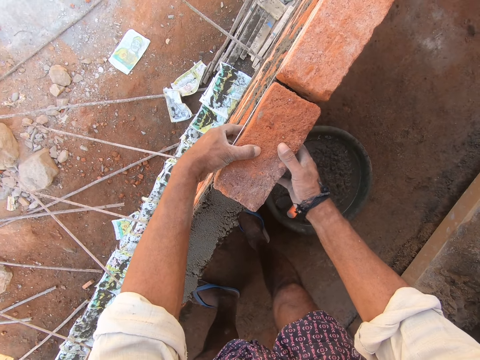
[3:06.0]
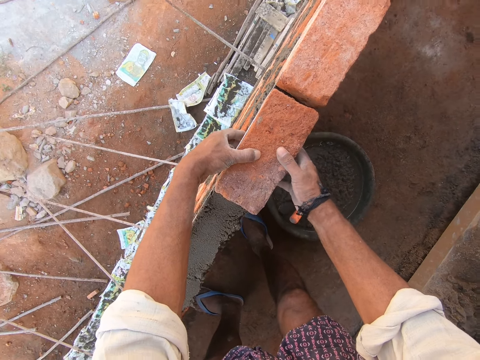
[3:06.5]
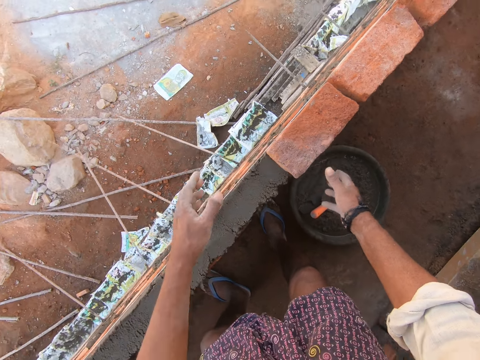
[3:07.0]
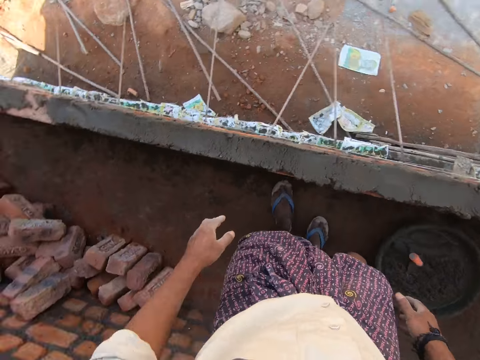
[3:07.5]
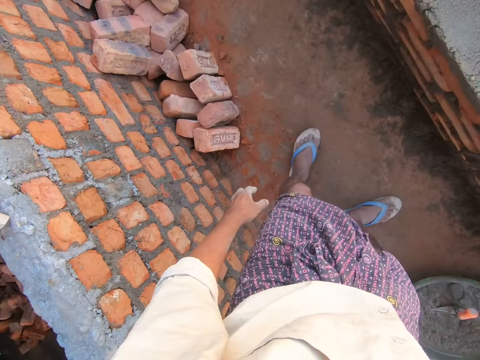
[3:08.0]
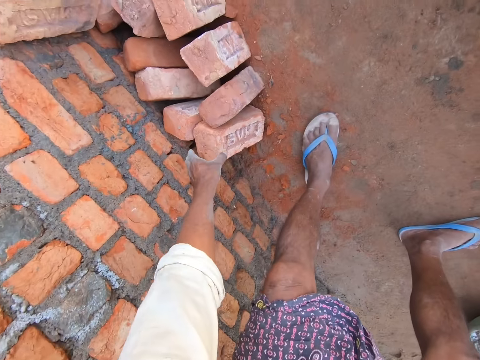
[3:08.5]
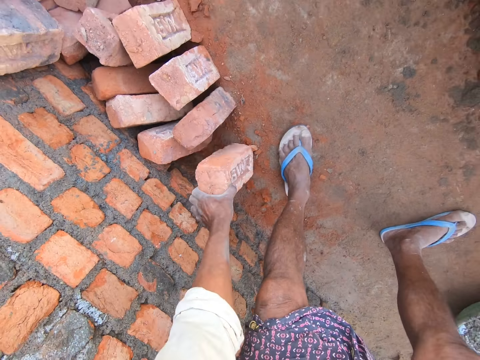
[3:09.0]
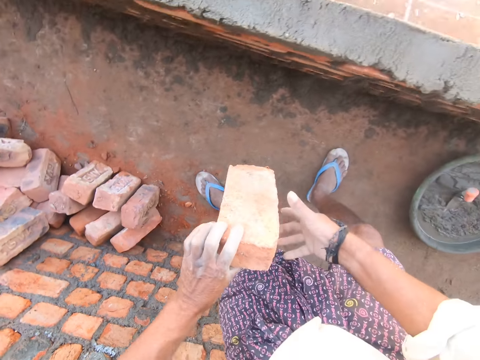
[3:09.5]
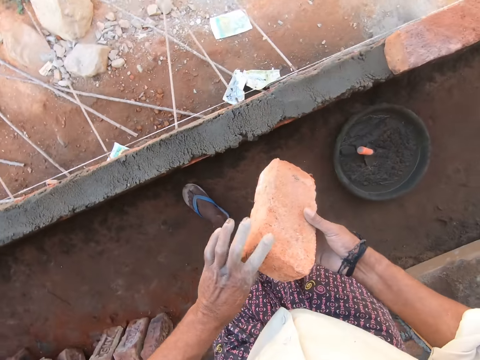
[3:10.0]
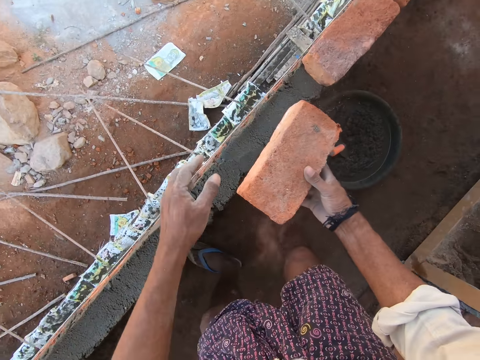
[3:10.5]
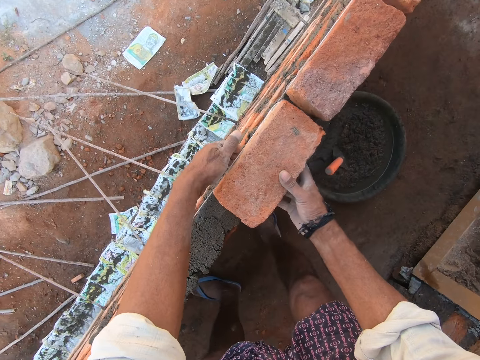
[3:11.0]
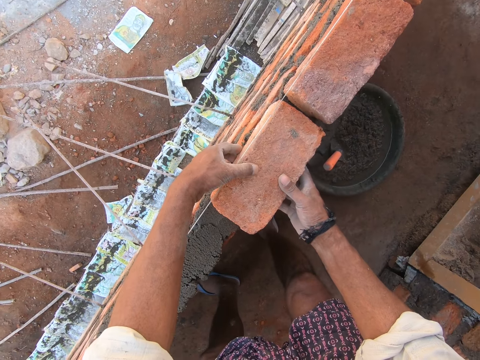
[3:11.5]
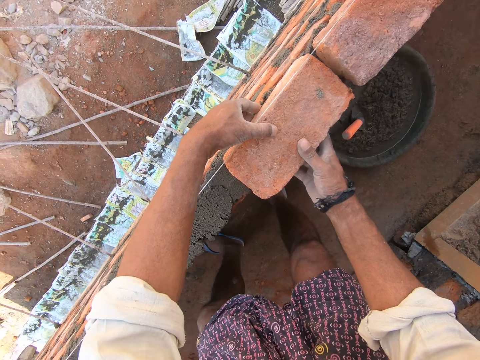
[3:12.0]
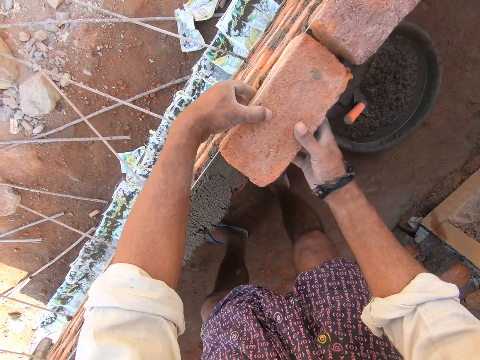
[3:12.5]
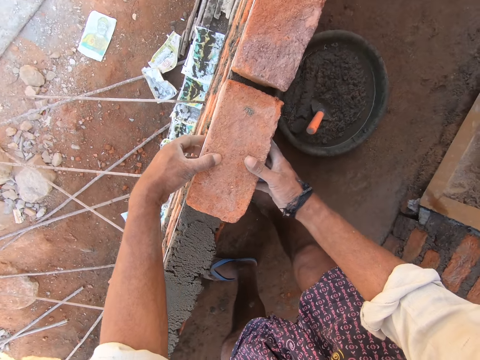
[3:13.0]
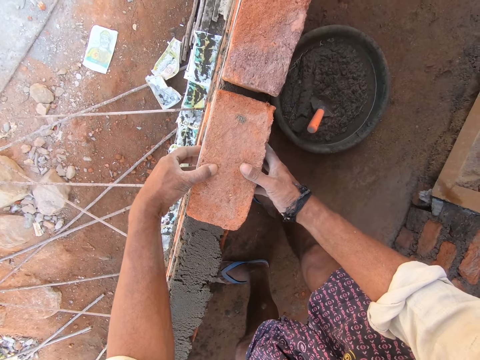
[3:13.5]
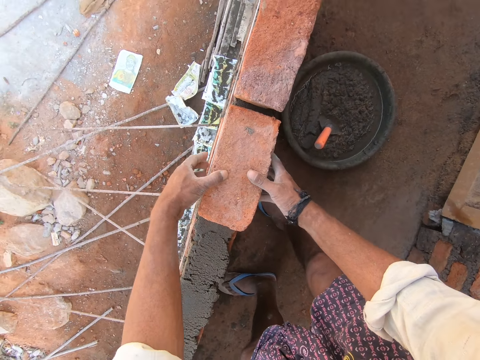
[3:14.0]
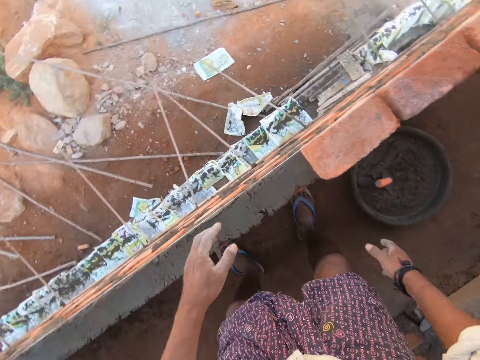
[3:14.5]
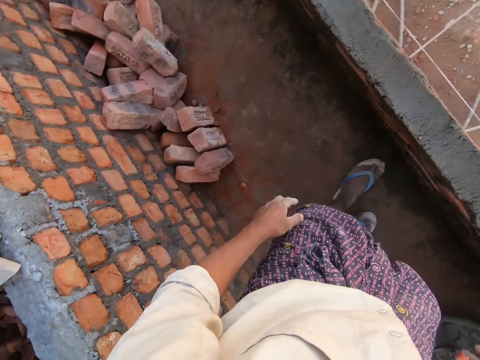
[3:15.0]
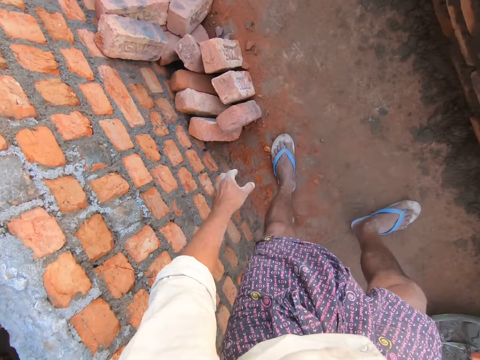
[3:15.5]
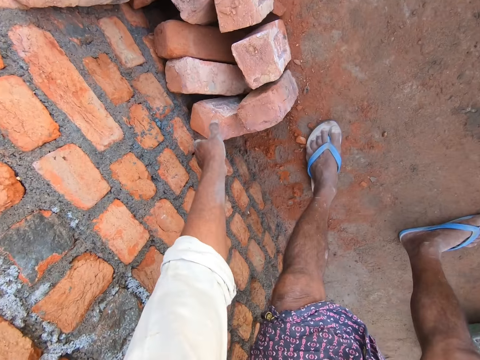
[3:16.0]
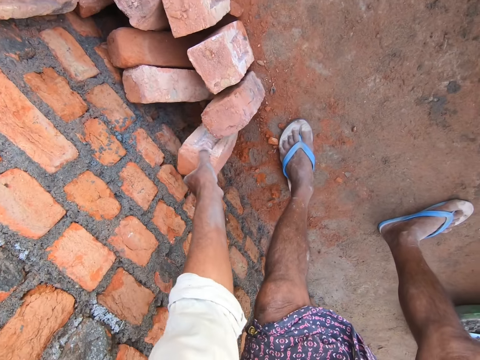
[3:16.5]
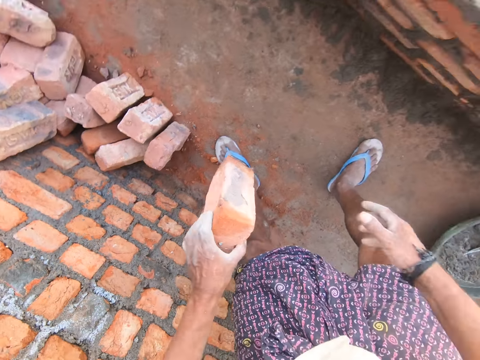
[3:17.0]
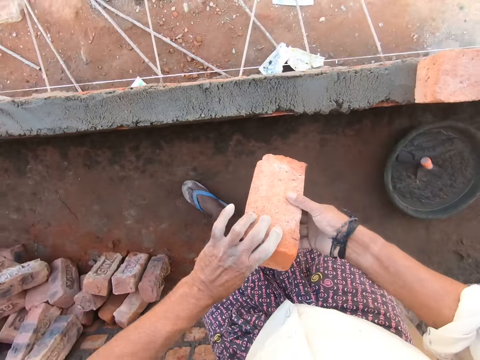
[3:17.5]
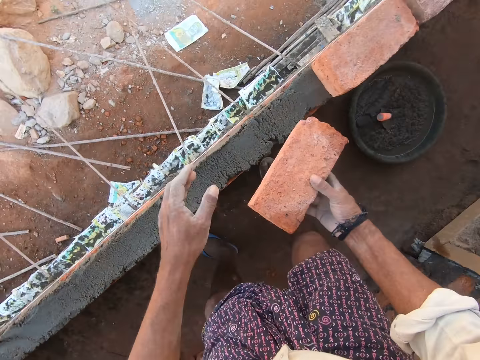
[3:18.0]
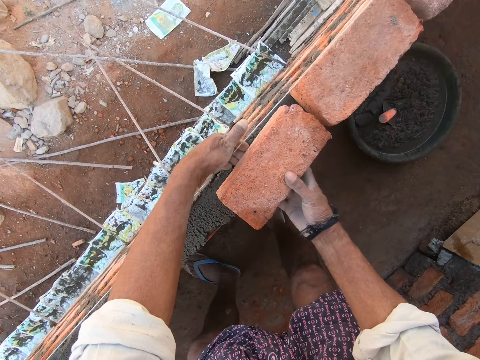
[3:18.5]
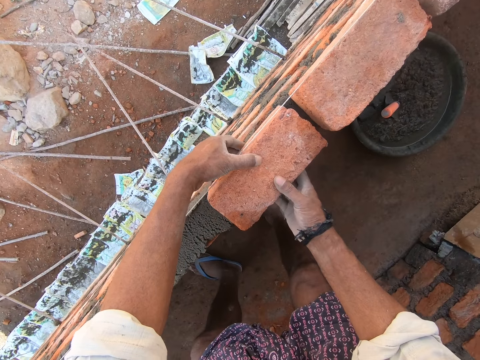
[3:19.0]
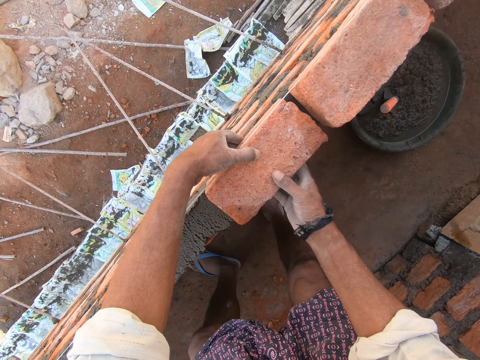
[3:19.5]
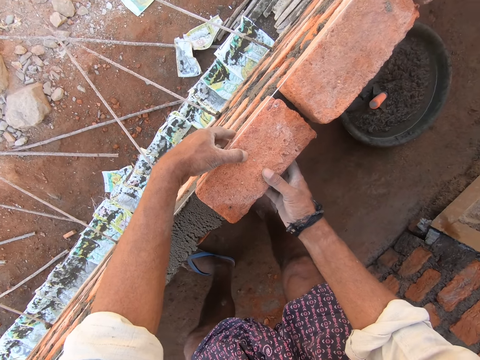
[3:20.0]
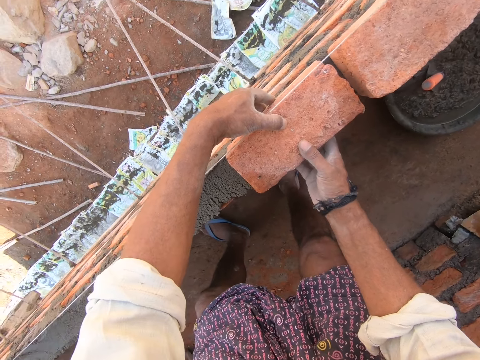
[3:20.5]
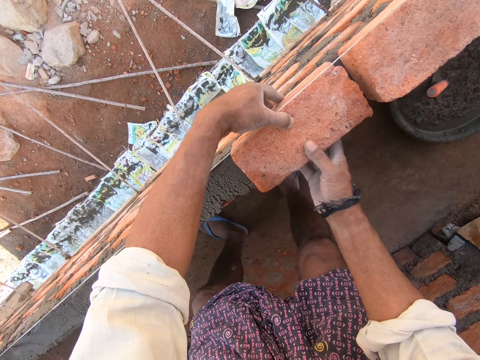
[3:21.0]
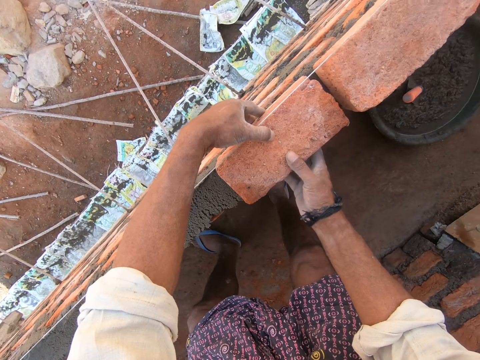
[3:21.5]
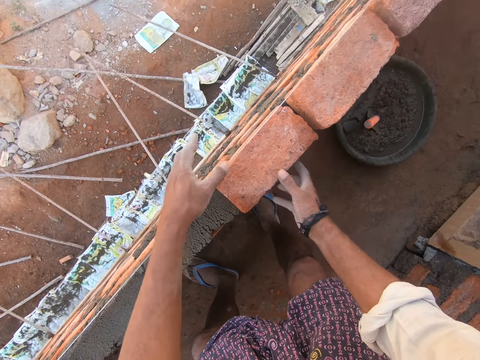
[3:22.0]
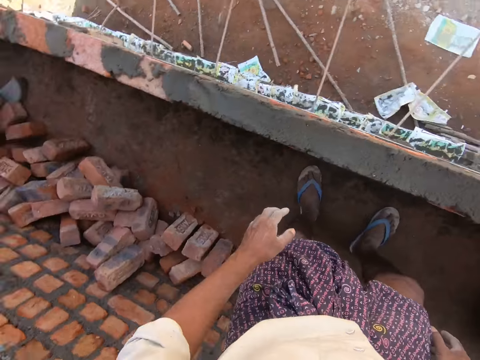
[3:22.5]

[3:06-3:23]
The camera wearer looks around. They pick a brick, pass the brick to the right hand, and place the brick on the concrete. They arrange the bricks. They look around. They pick the brick, pass the brick to the right hand, and place the brick on the concrete. They arrange the bricks.

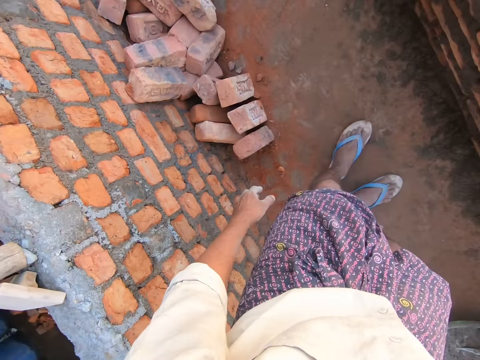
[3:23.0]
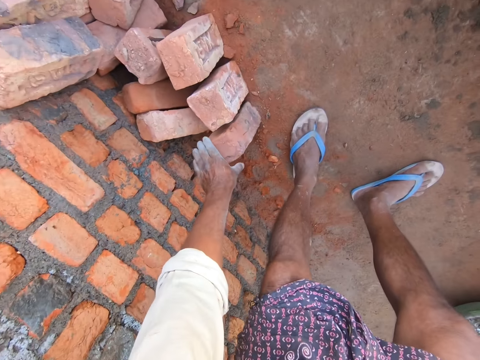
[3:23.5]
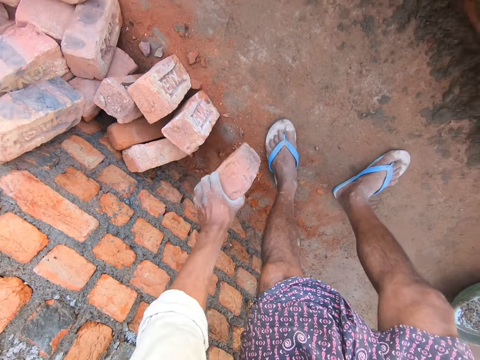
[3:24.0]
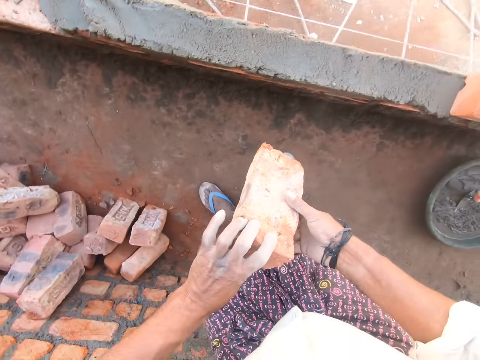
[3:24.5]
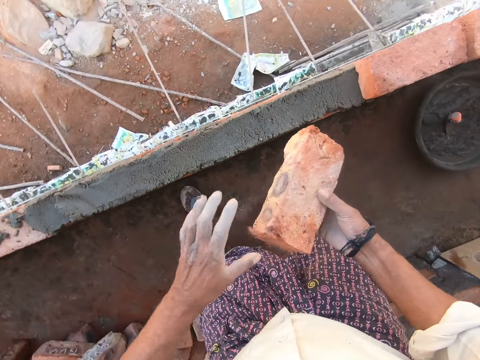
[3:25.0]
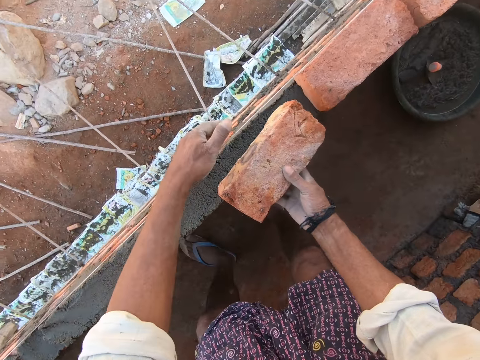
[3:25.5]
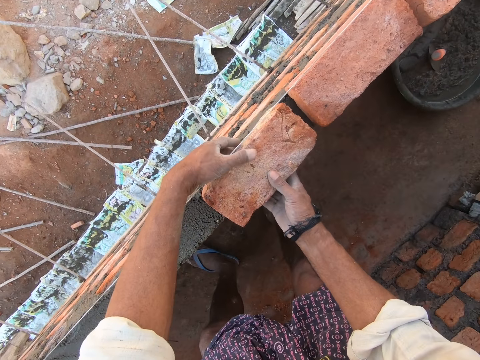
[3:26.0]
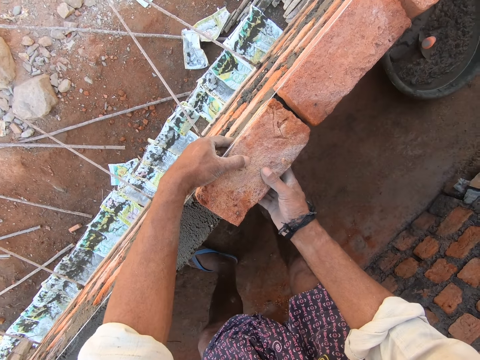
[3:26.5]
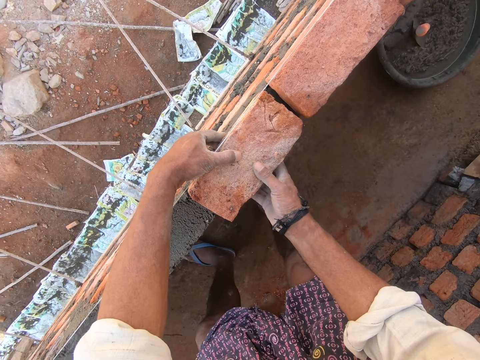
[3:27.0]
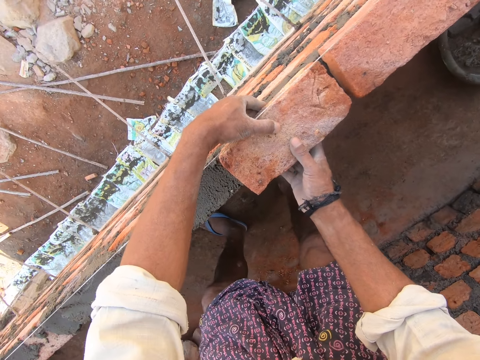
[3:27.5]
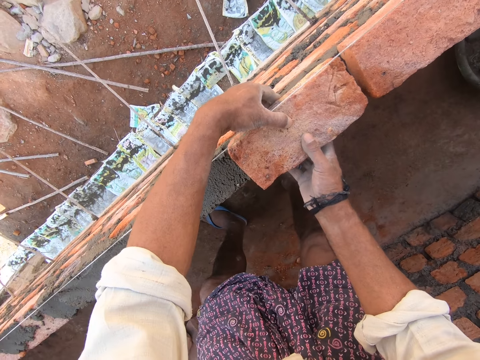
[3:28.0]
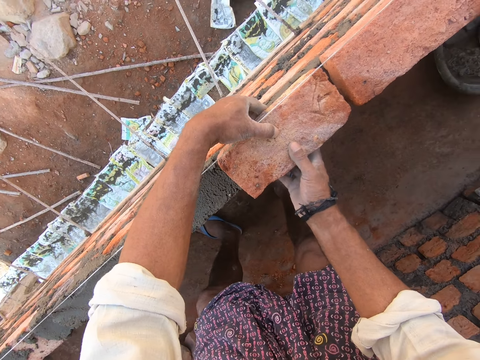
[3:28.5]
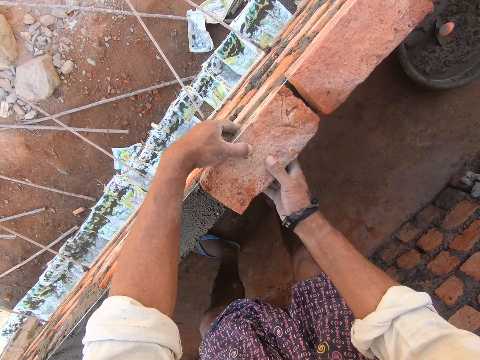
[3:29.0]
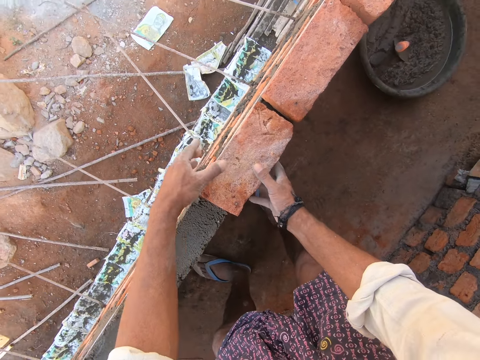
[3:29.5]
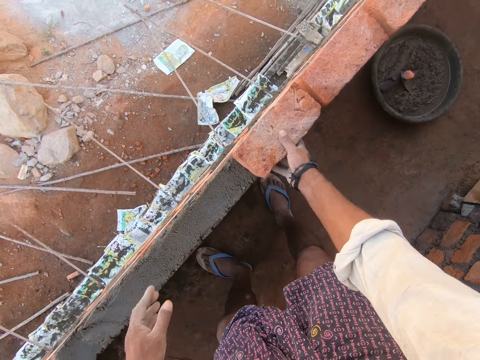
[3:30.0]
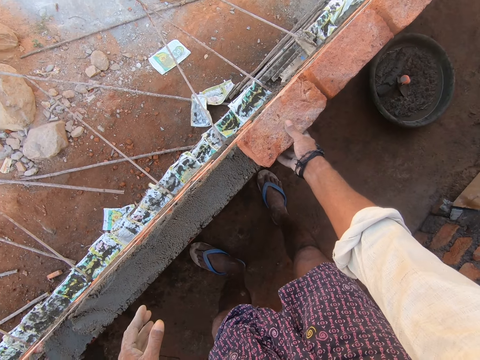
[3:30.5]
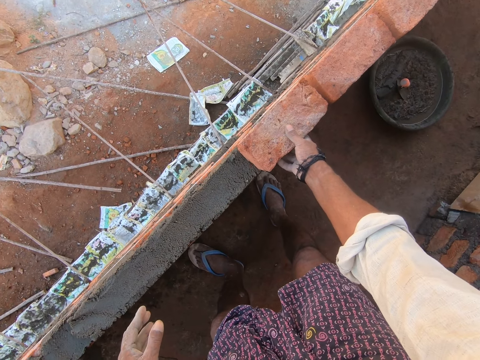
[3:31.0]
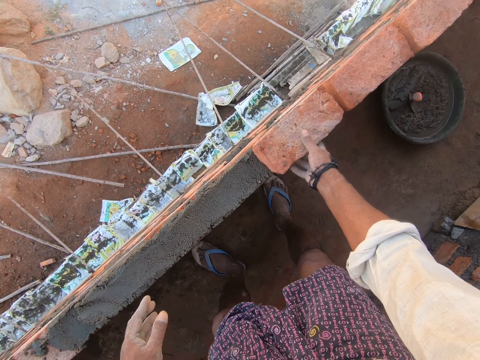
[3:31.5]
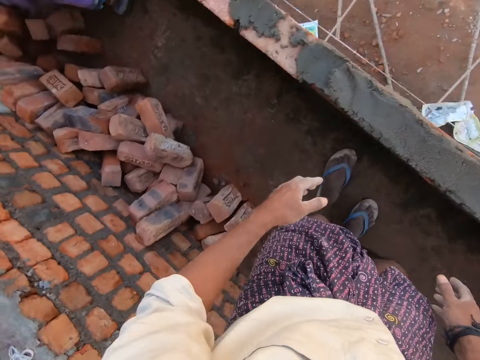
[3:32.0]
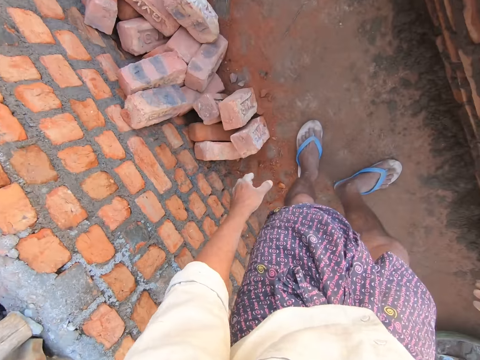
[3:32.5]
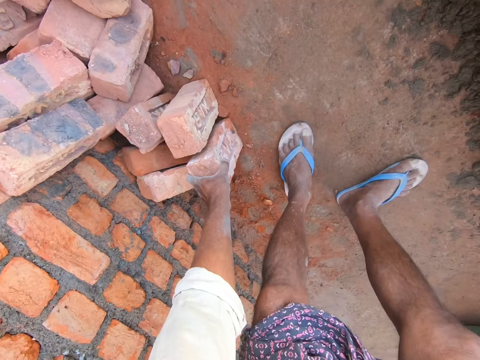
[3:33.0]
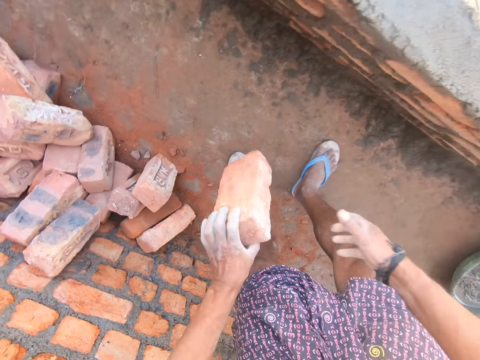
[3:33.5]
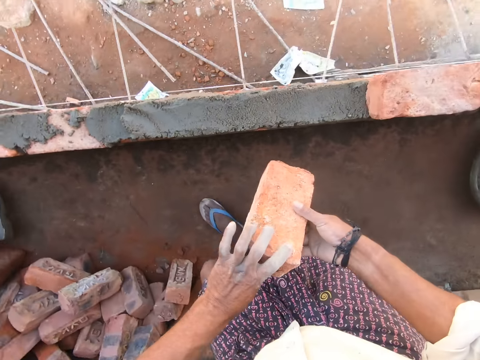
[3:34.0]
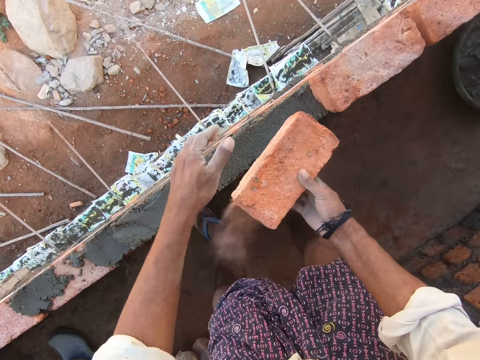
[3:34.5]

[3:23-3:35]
The camera wearer picks a brick, passes the brick to the right hand, and places the brick on the concrete. They arrange the bricks. They pick the brick and pass the brick to the right hand.
